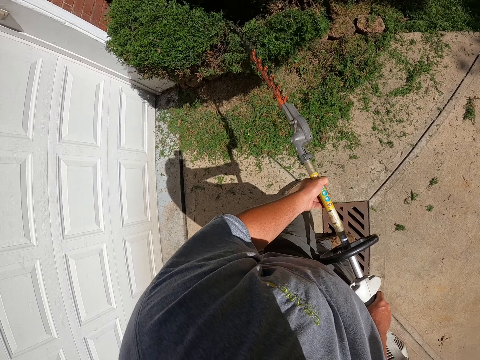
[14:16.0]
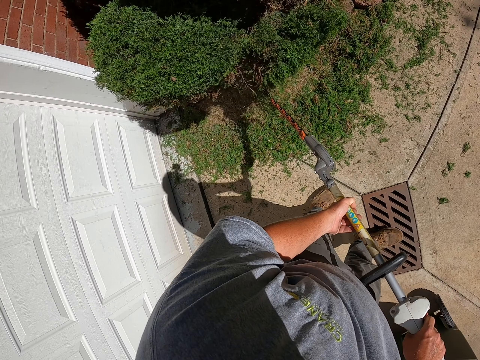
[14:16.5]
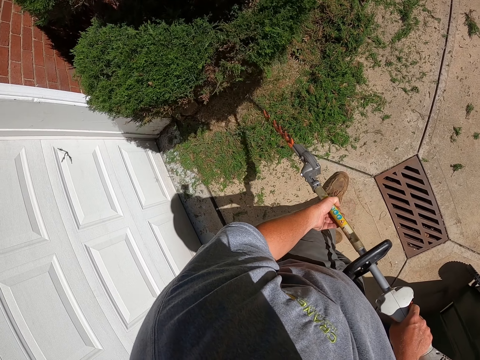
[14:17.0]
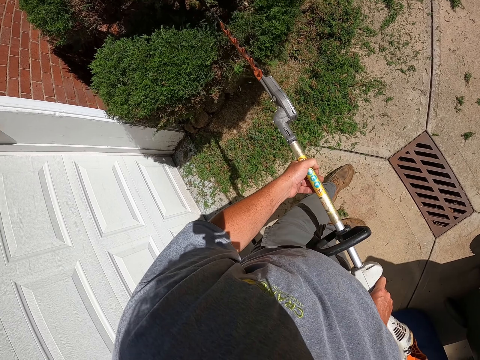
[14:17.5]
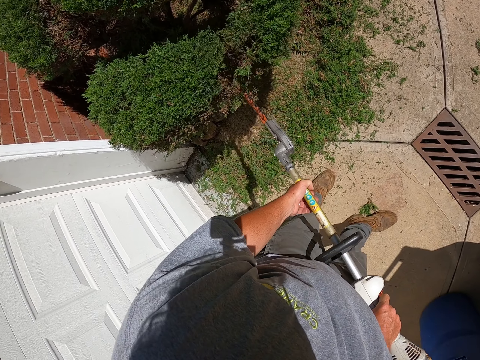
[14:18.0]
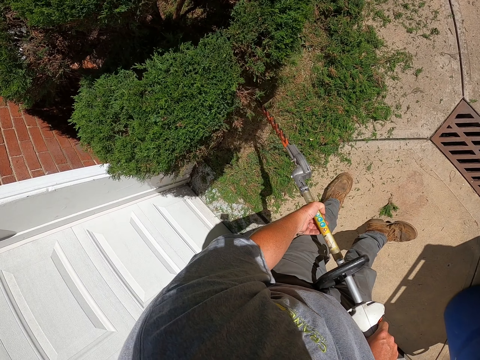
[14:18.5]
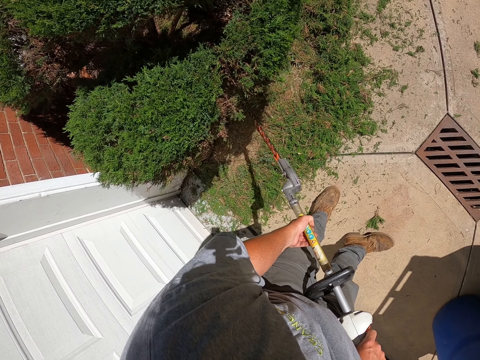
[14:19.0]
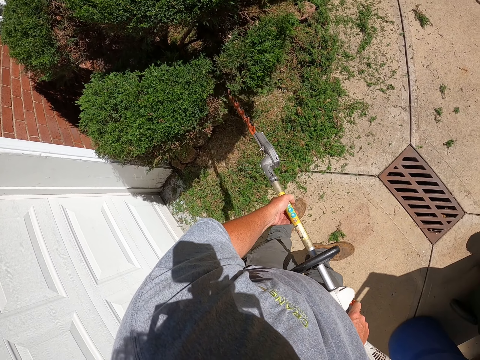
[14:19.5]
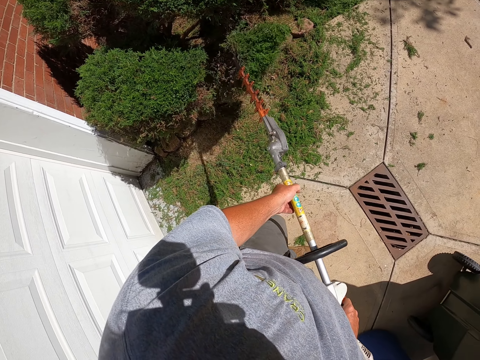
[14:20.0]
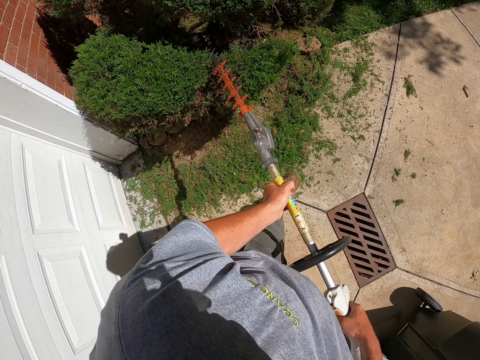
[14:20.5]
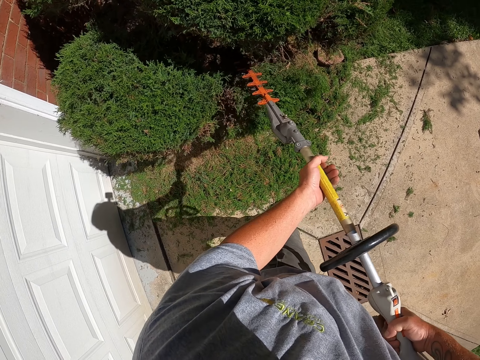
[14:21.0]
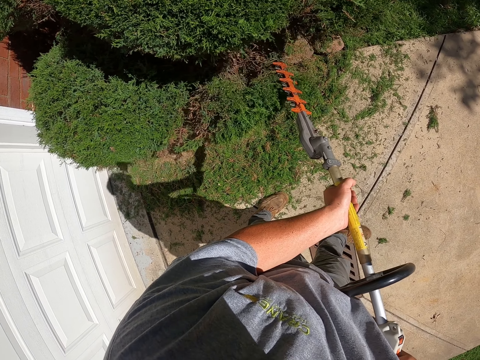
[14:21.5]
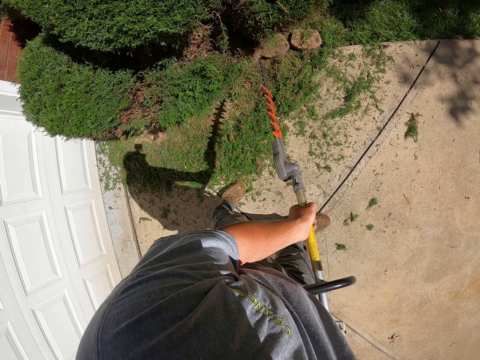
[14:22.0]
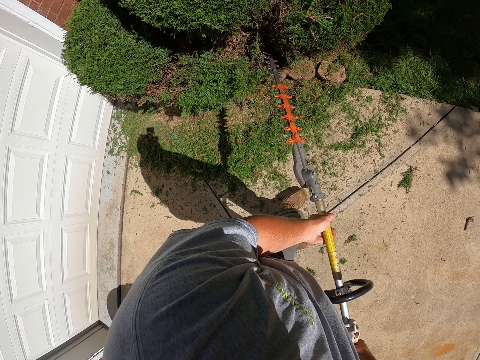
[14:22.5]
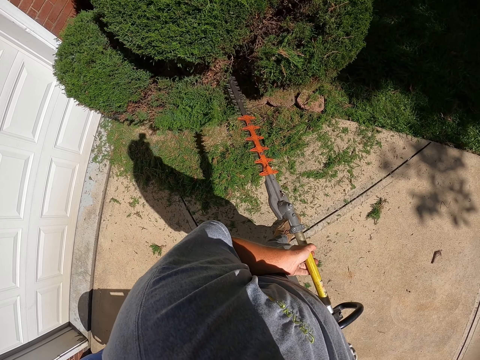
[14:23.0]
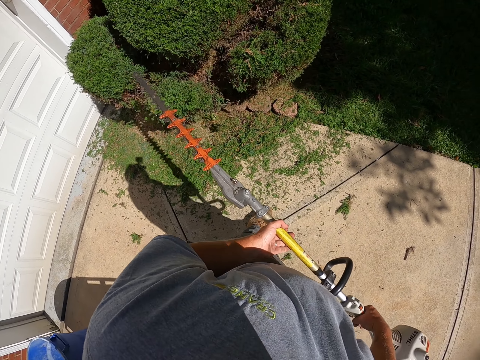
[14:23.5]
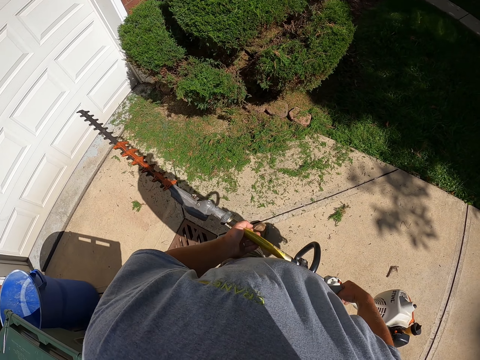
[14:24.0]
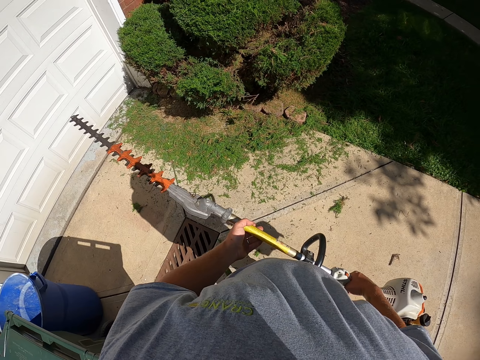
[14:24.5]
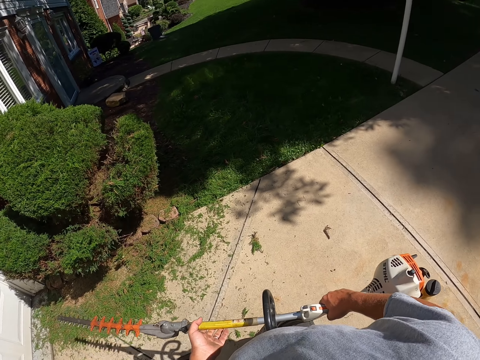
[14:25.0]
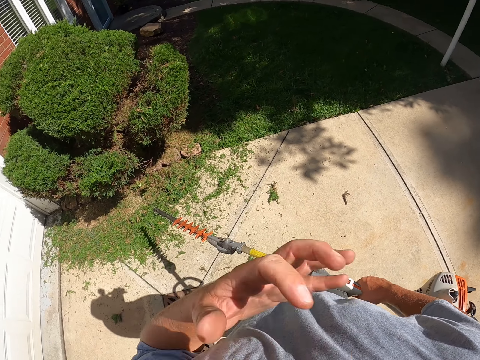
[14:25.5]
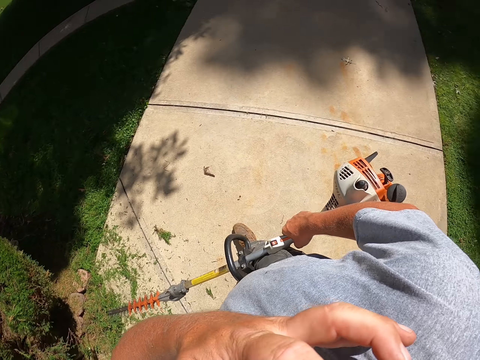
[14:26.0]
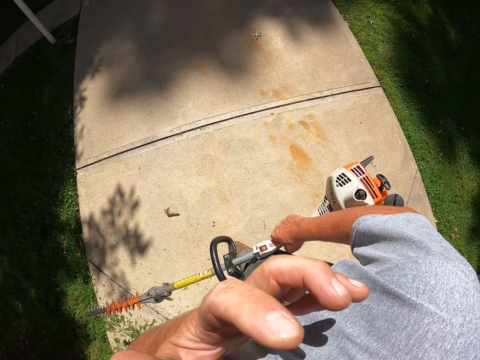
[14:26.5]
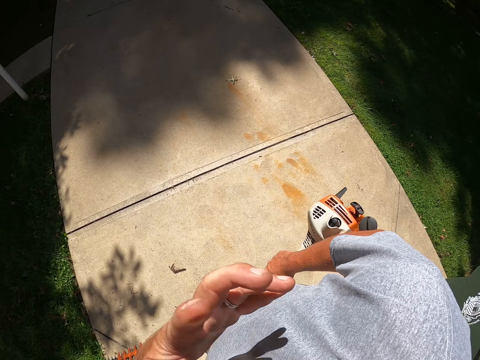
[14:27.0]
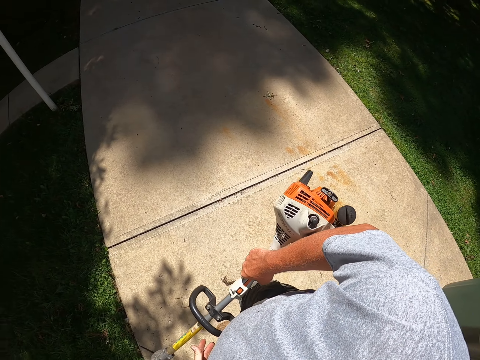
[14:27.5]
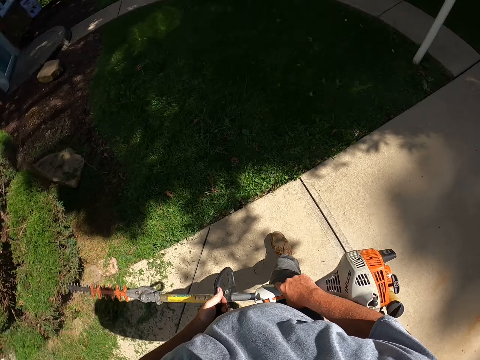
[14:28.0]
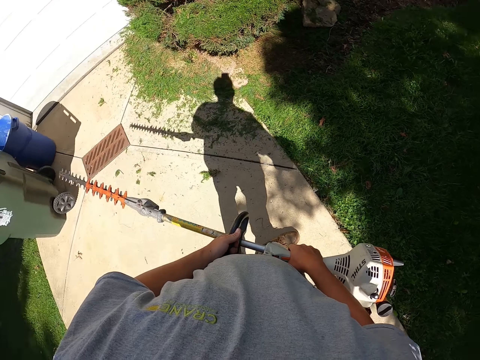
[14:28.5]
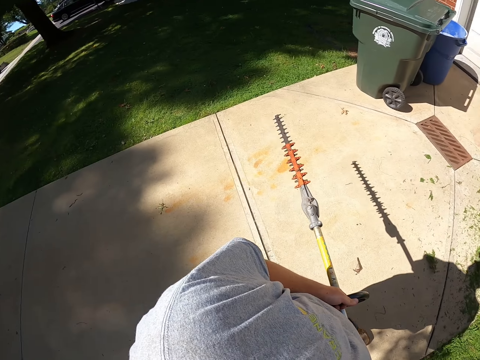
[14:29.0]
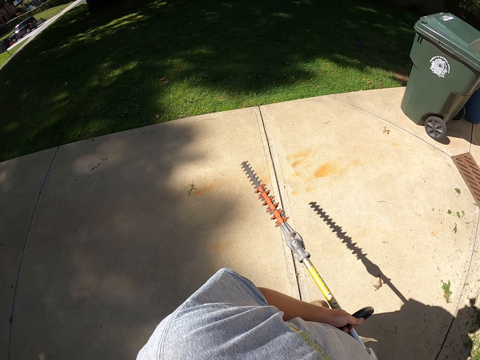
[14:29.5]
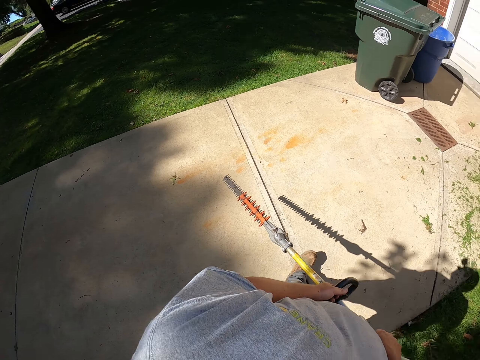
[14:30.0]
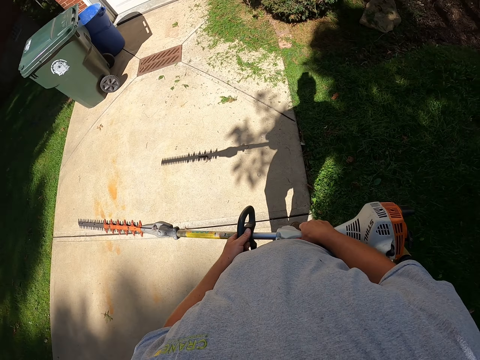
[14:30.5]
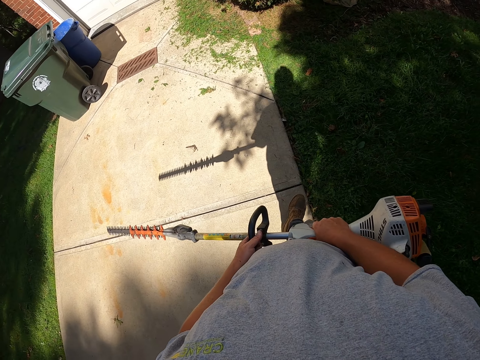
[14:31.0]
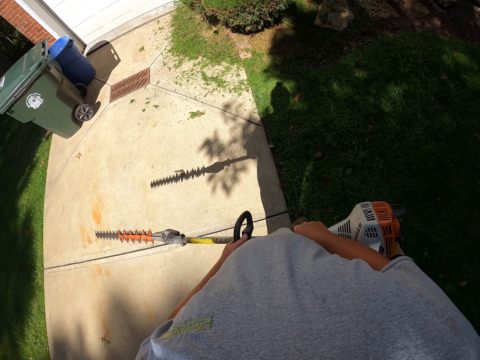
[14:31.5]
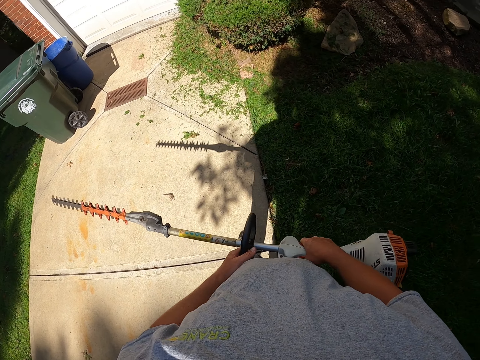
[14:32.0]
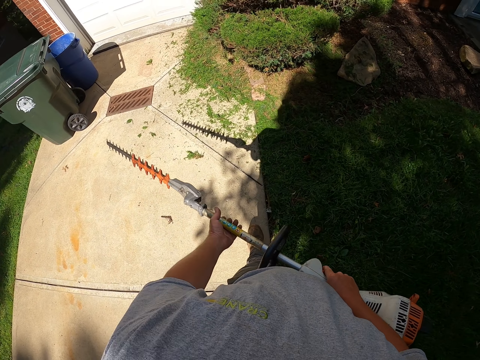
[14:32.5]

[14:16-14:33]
The camera wearer stares at the tree. They rub the face. They are removing something. They walk at the compound. They hold the hedge trimmer with both hands. They look around. They walk at the compound.

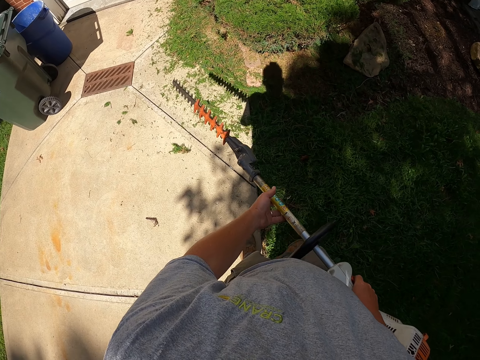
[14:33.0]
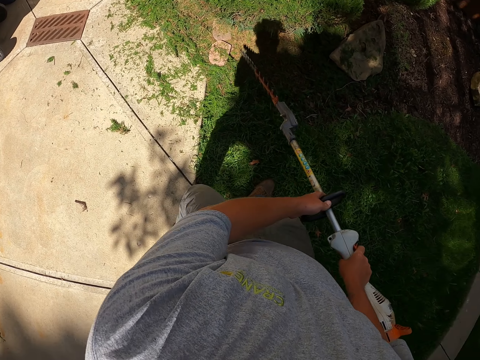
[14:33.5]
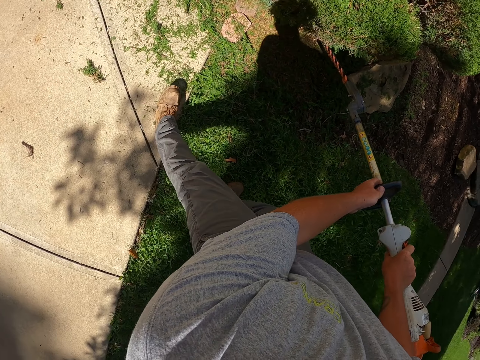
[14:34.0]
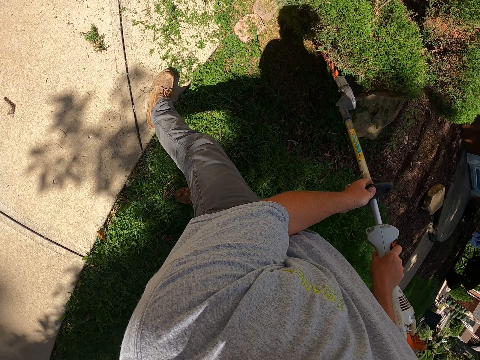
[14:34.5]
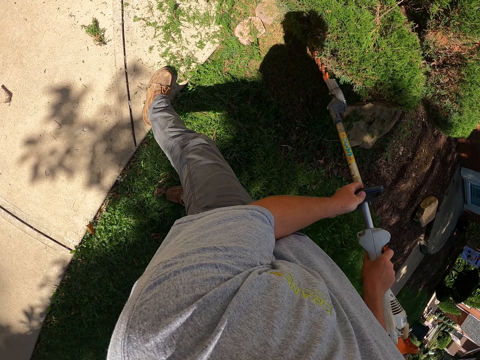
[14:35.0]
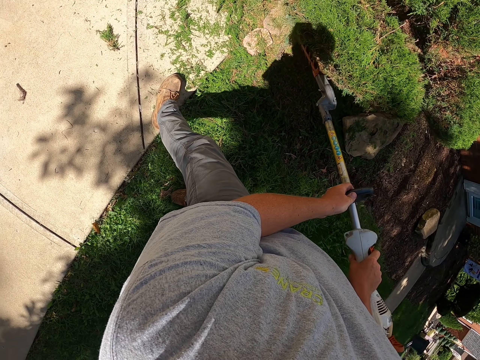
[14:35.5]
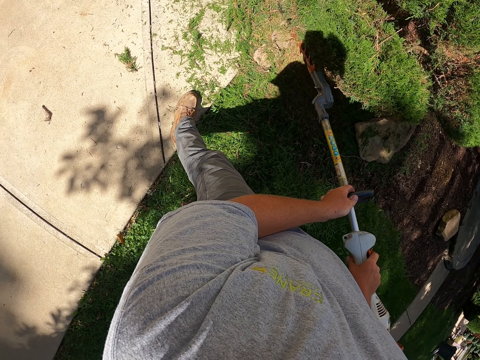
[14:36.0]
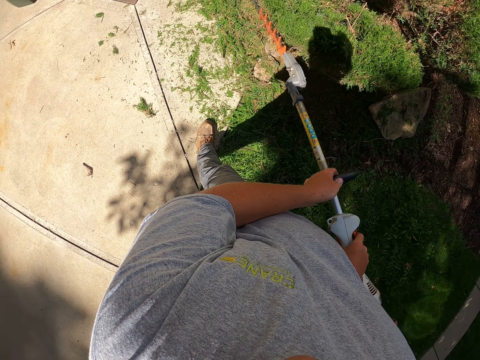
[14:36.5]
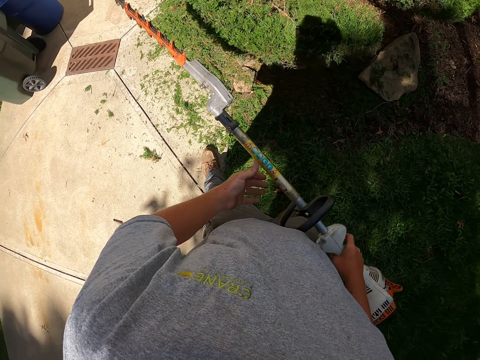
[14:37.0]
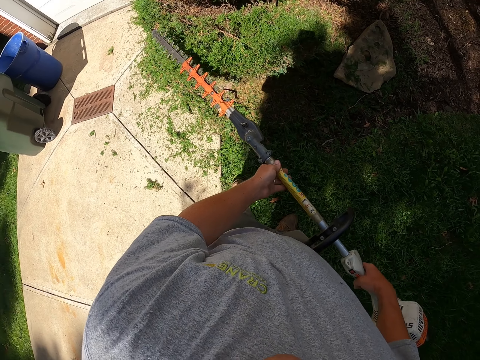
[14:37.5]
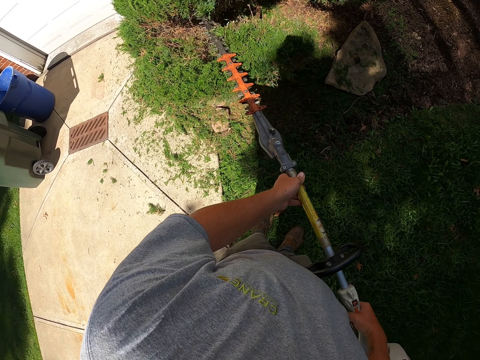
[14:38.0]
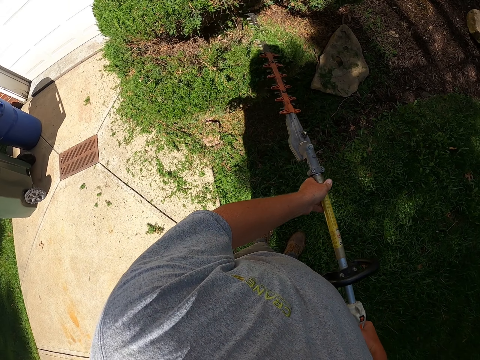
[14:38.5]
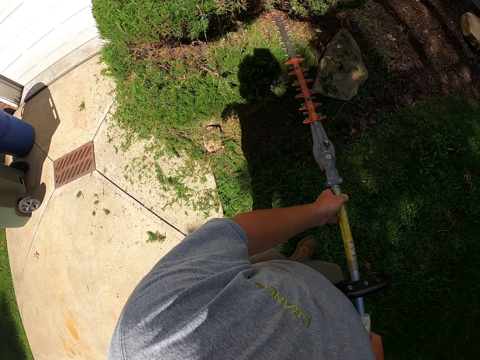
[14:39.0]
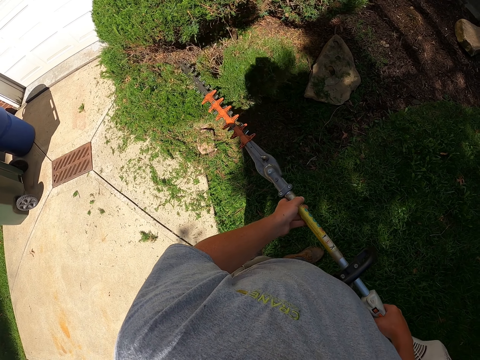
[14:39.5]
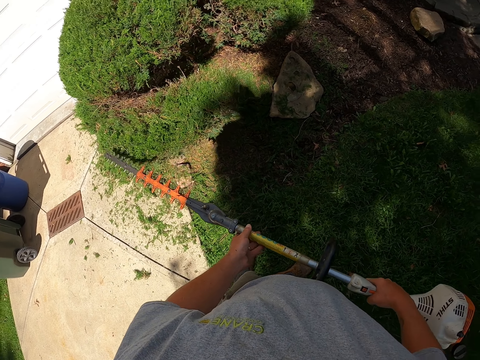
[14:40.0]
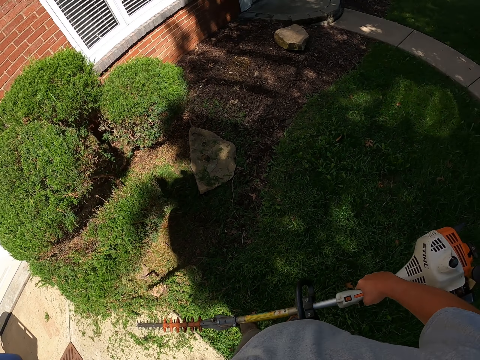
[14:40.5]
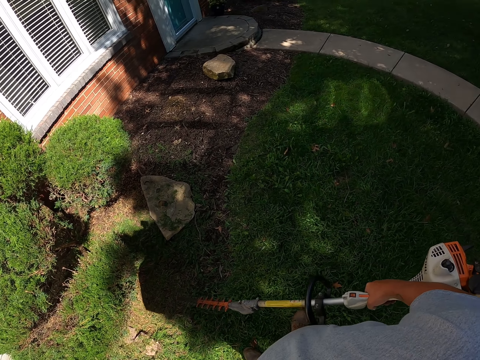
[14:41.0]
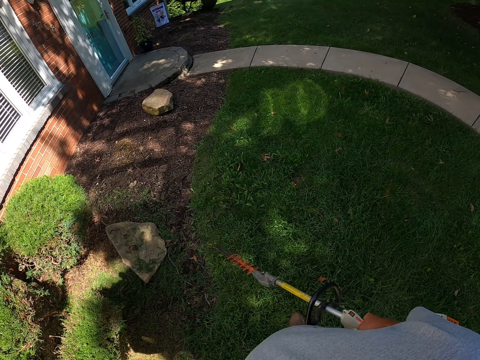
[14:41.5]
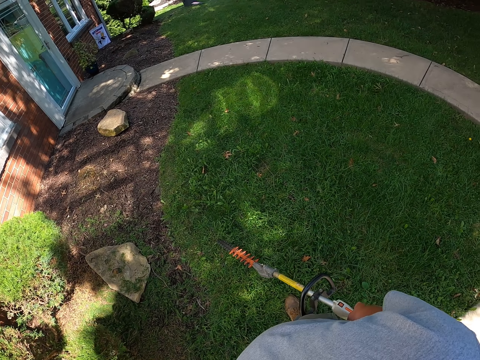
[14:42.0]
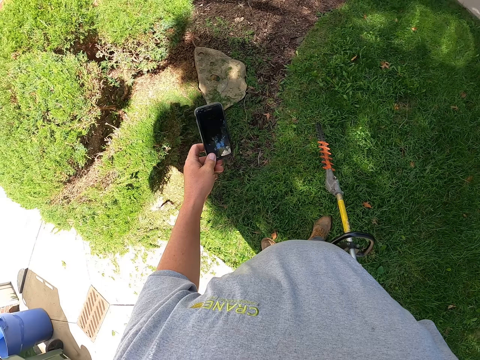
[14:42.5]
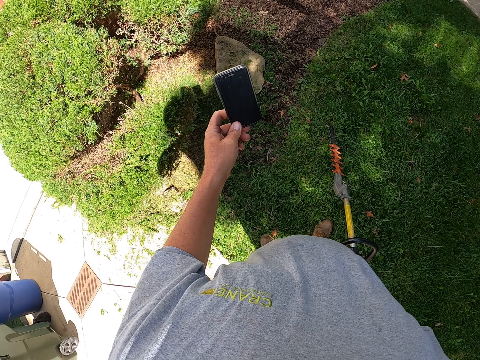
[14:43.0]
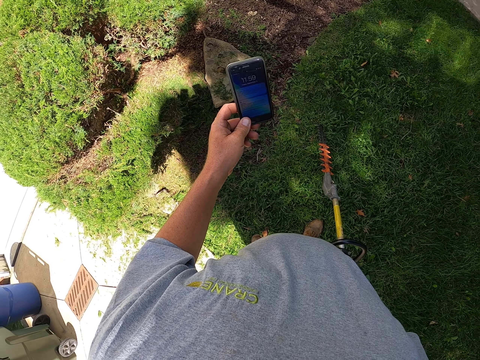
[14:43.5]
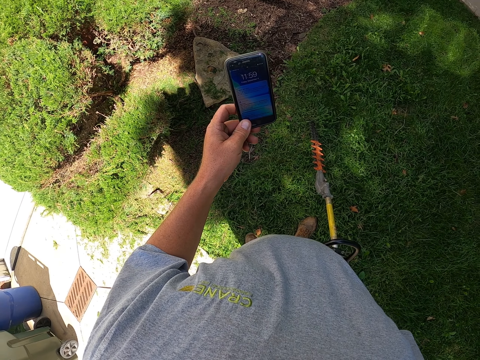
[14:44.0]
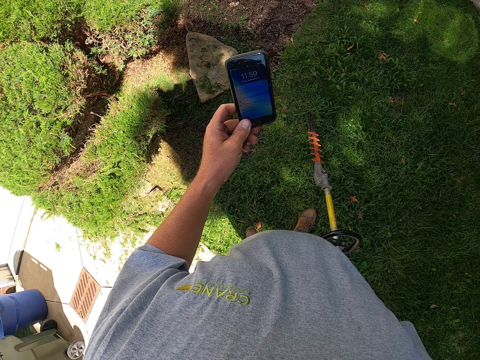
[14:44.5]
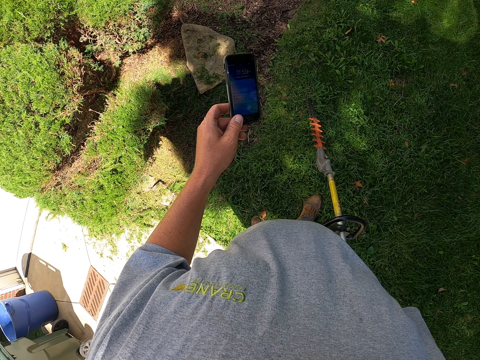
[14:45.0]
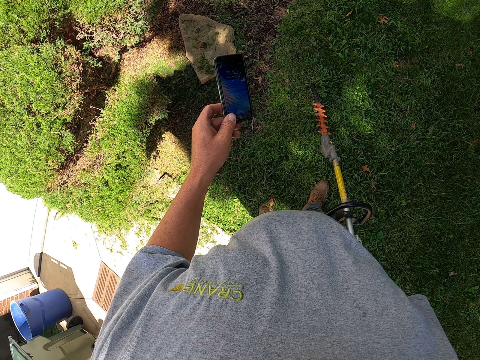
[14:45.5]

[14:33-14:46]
The camera wearer trims the tree with the hedge trimmer. They pick up the phone. They stare at the phone. They are touching the phone.
